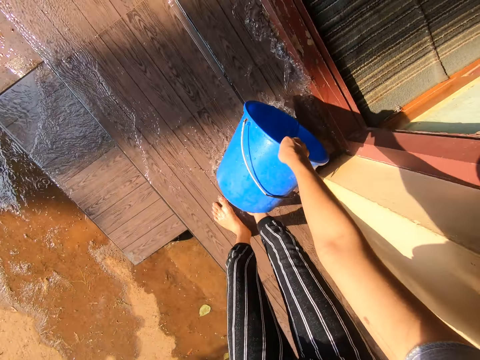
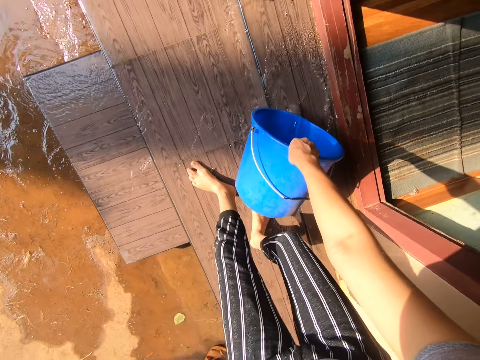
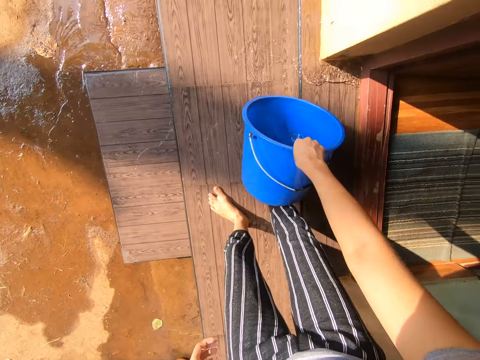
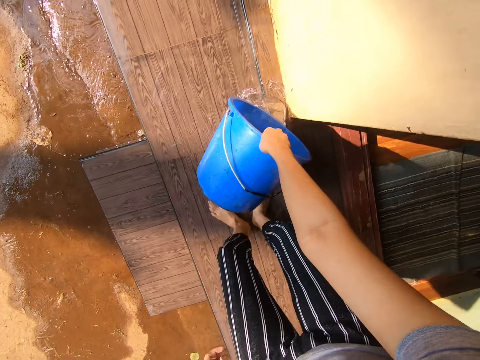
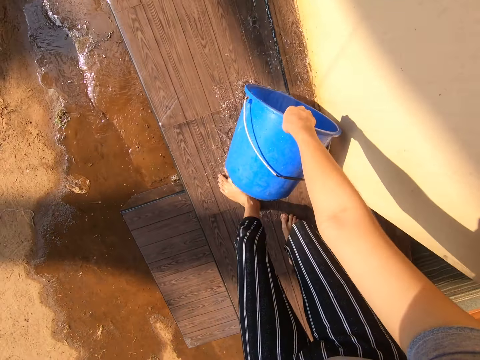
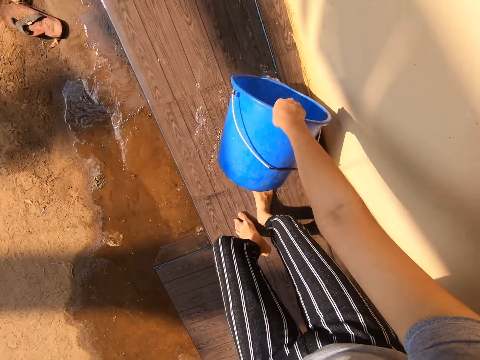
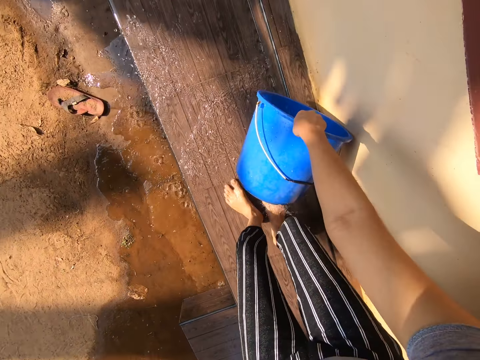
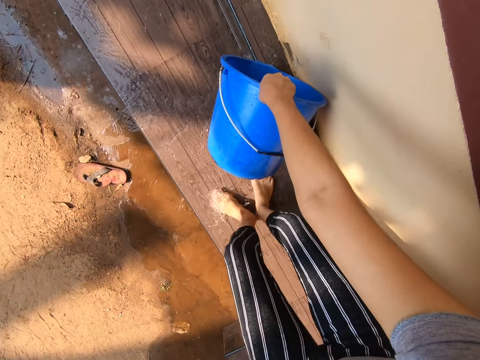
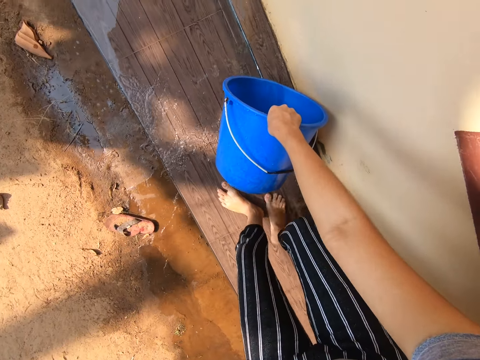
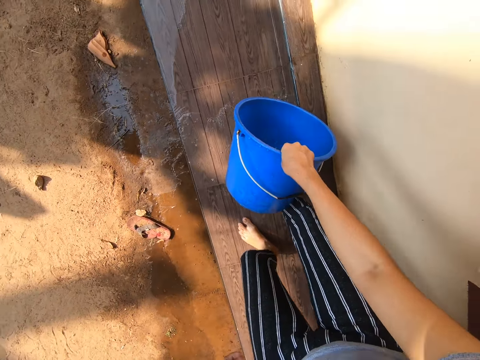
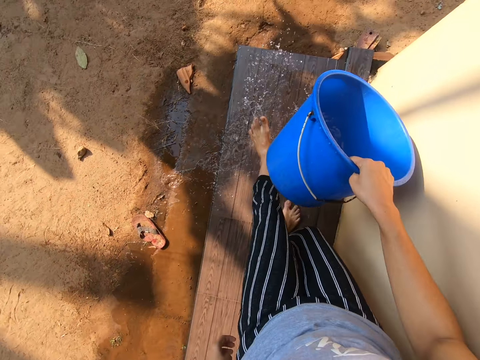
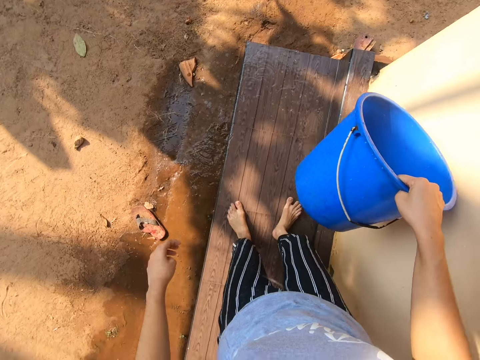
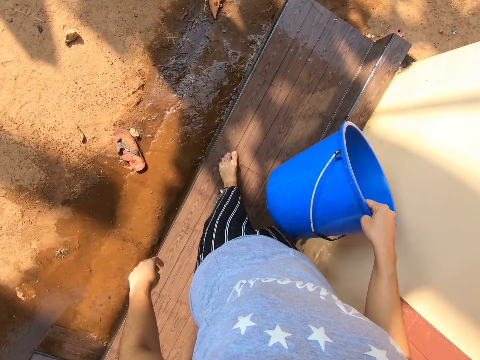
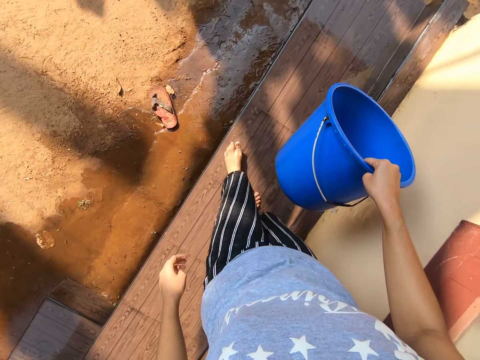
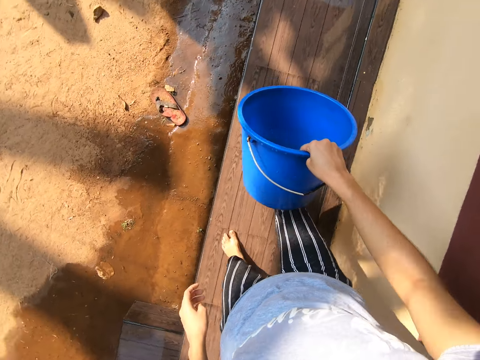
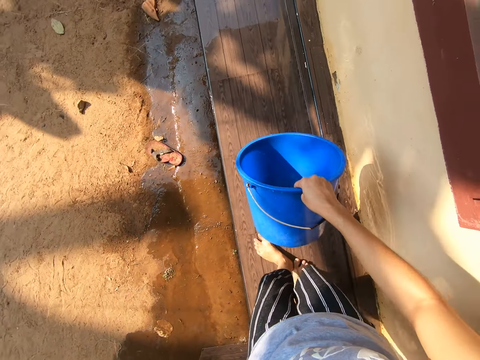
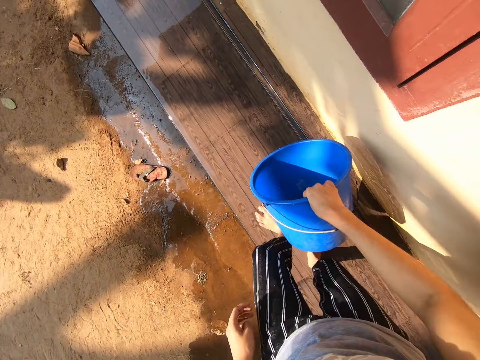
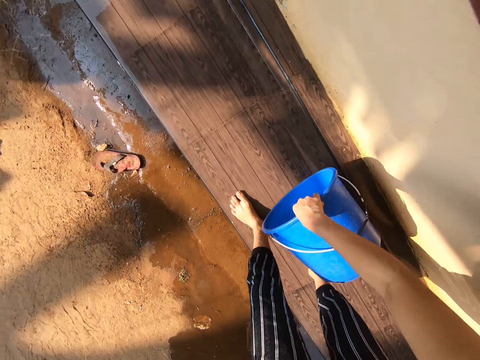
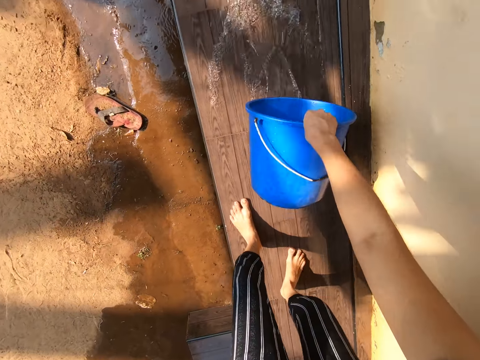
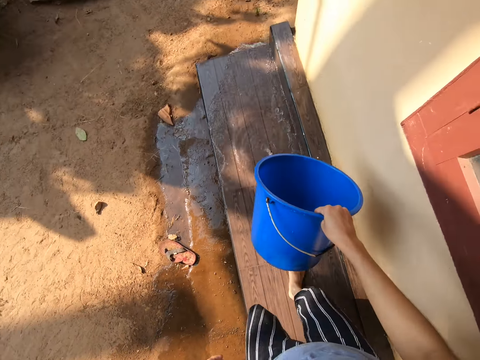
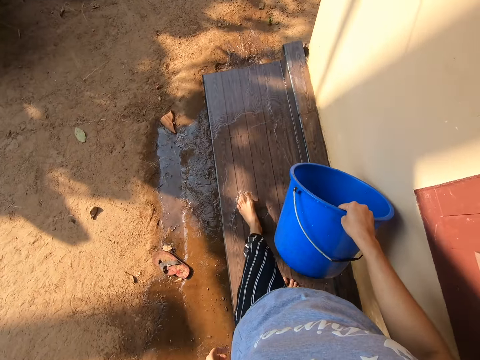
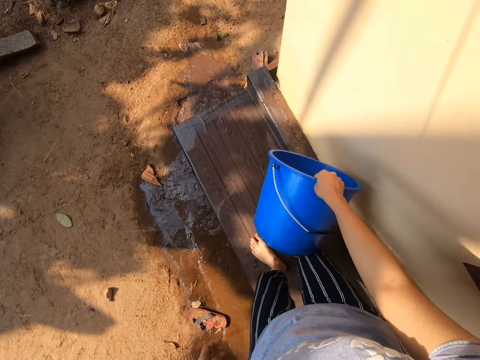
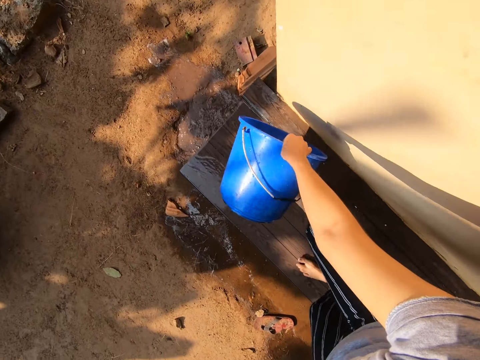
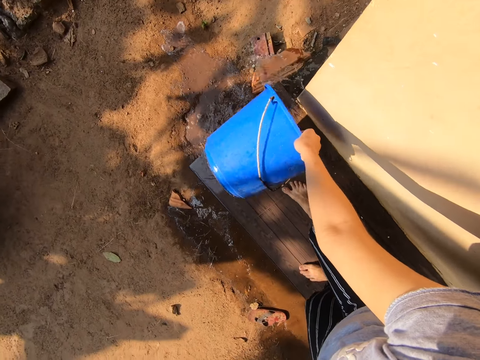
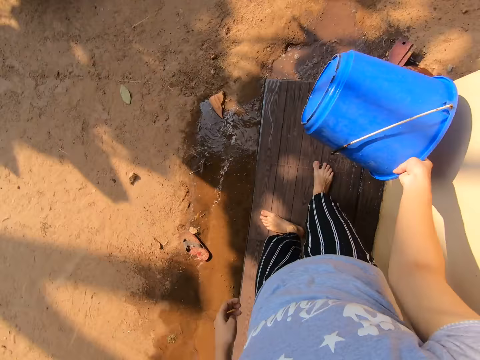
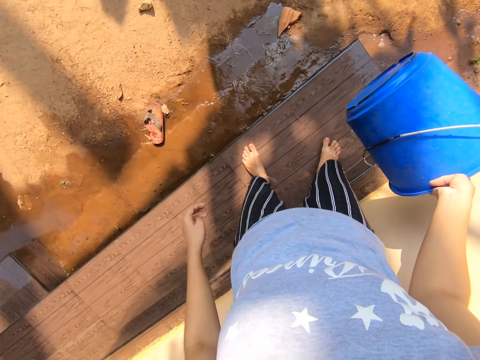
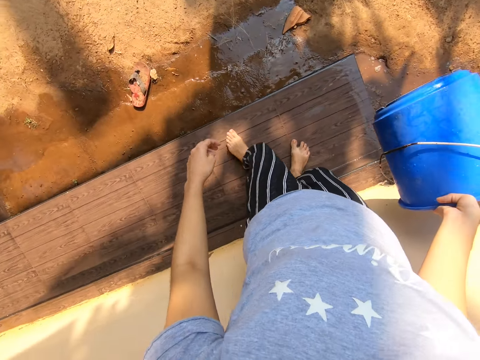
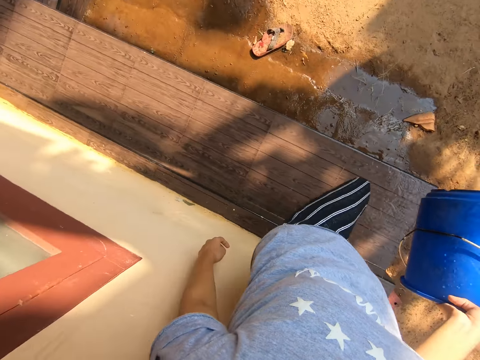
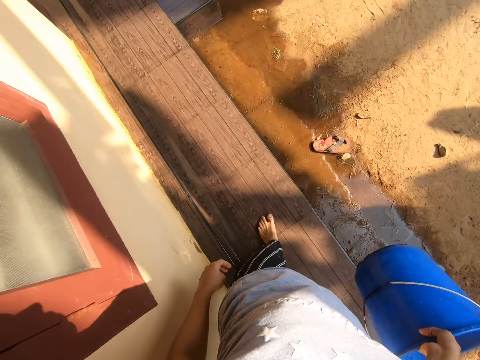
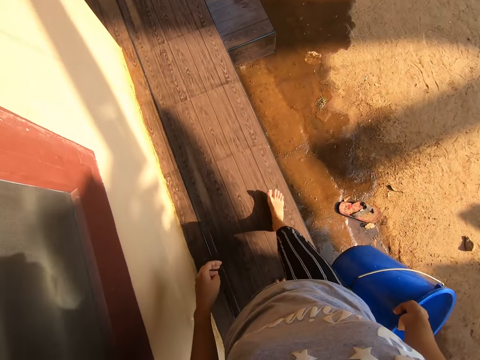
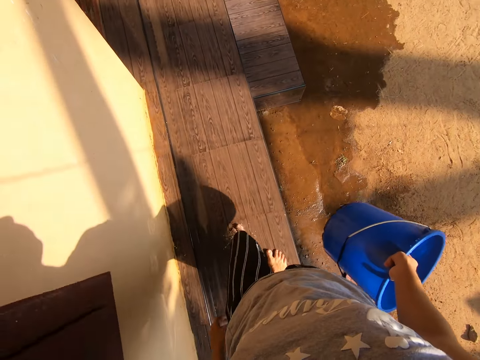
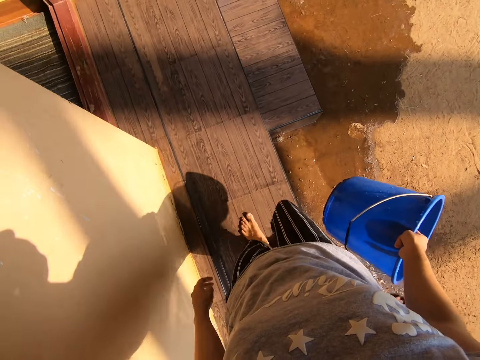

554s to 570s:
The camera wearer pushes the water with the left leg. They walk on the veranda. They pour water on the veranda. They walk on the veranda. They pour water on the veranda. They move the water with the feet. They walk on the veranda.

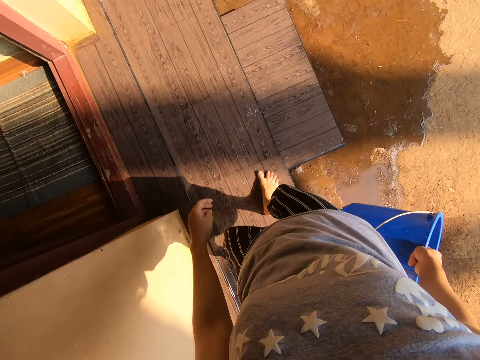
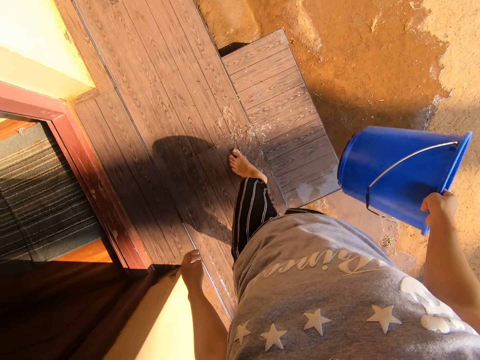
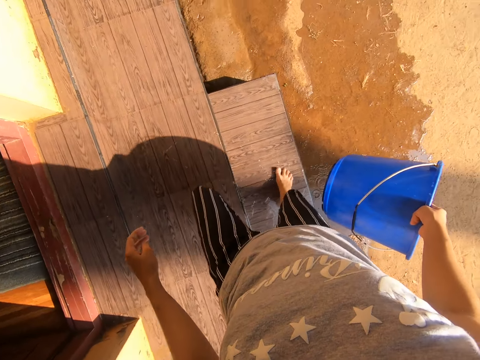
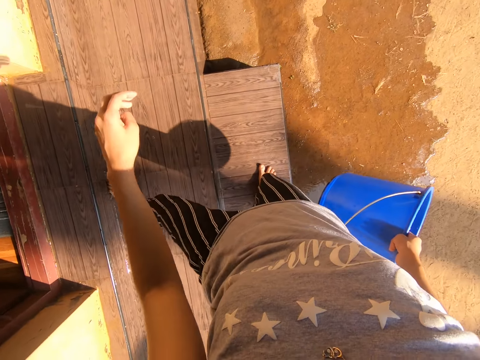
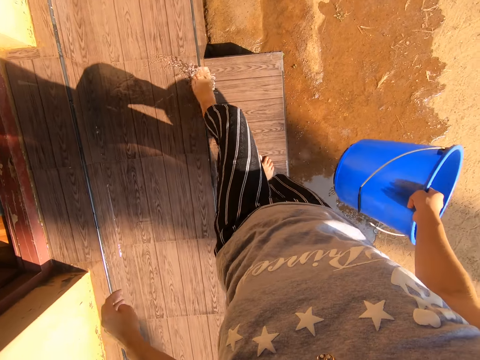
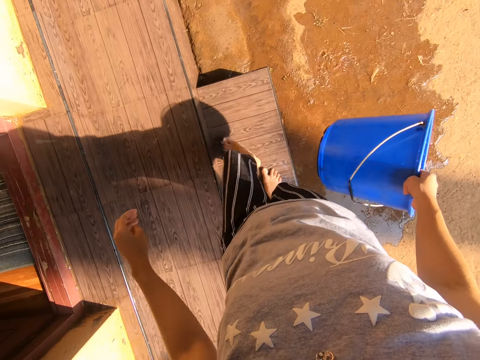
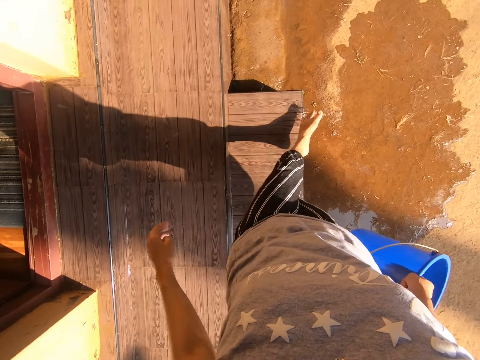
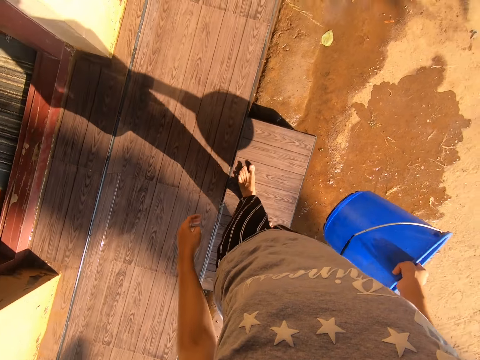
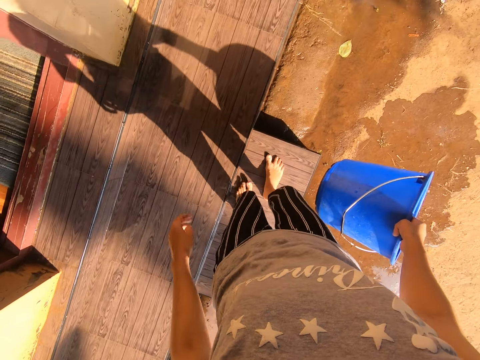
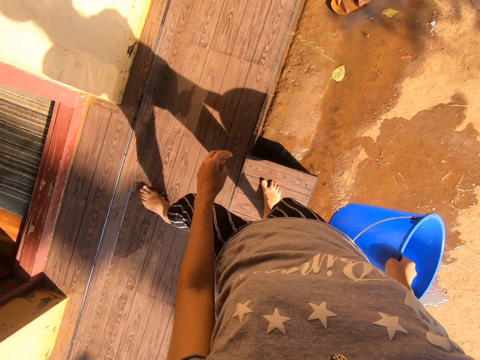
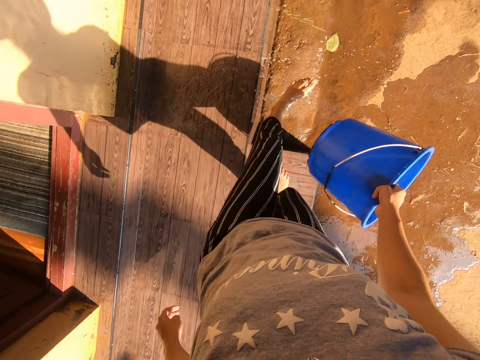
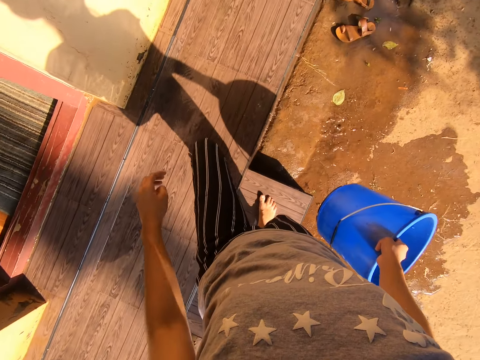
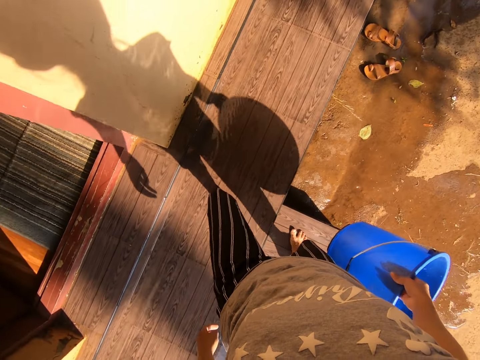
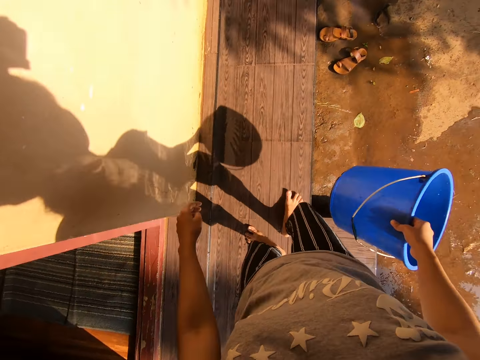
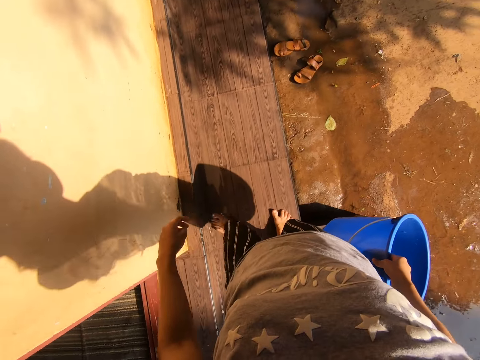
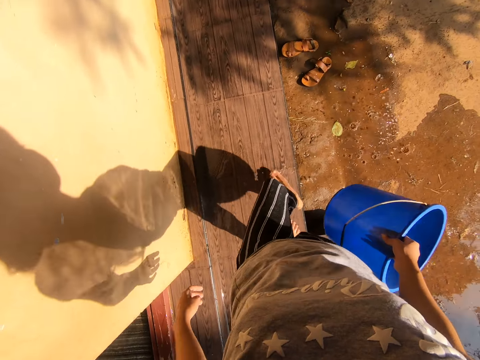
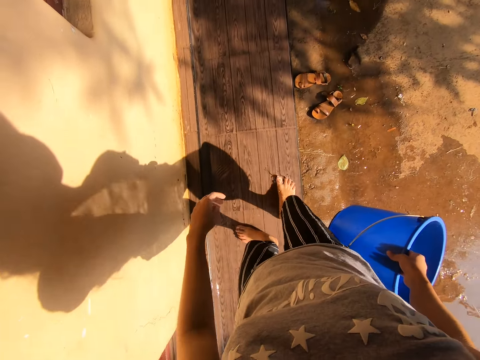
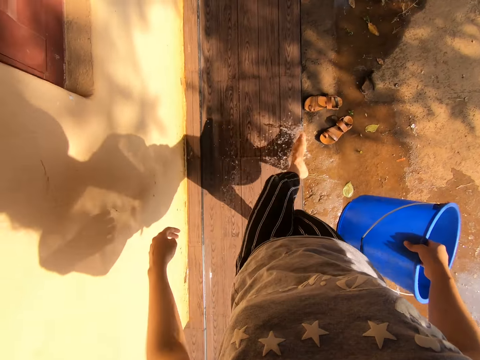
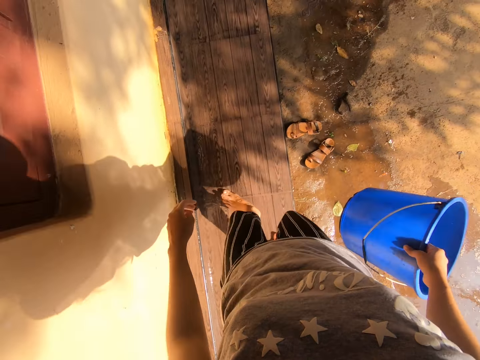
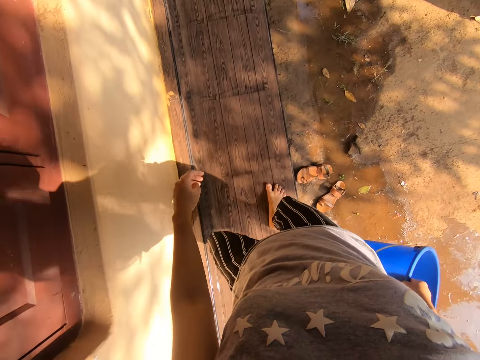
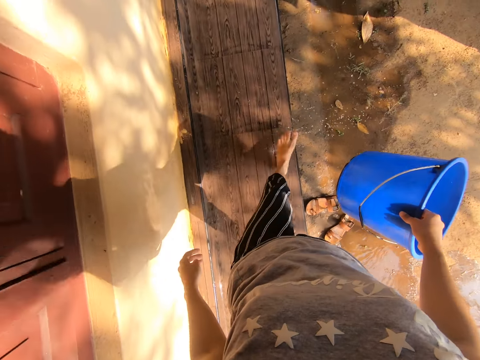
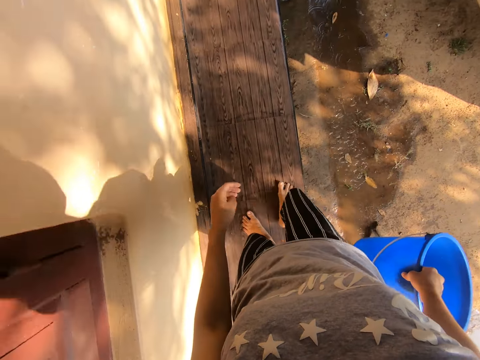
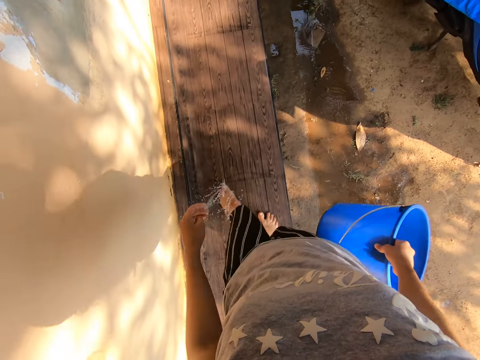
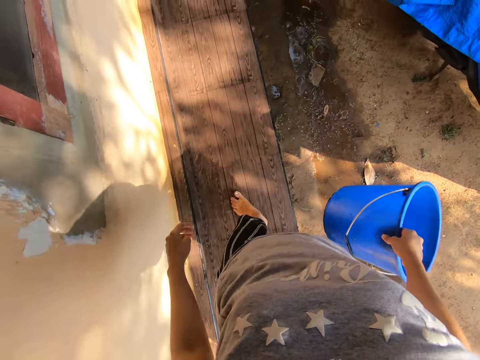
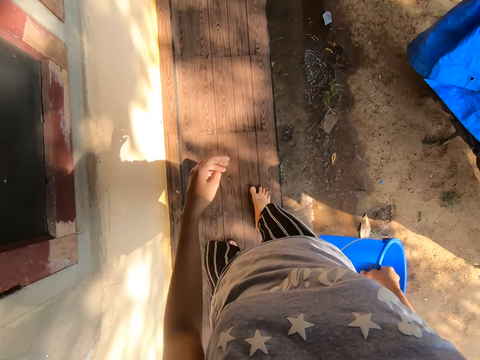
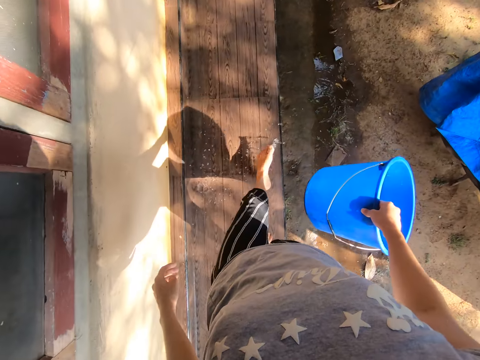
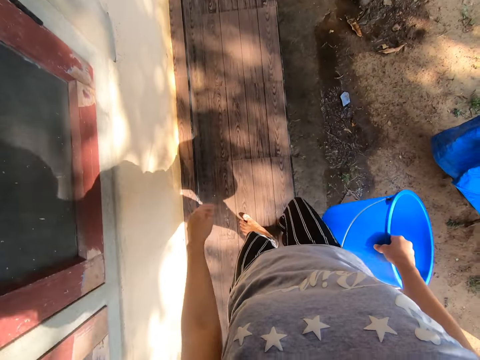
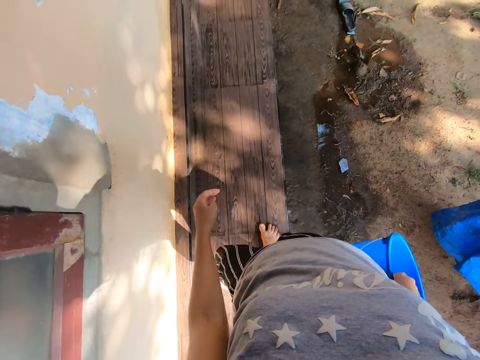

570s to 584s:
The camera wearer pushes the water with the left leg. They walk on the veranda. They push the water with the left leg.
